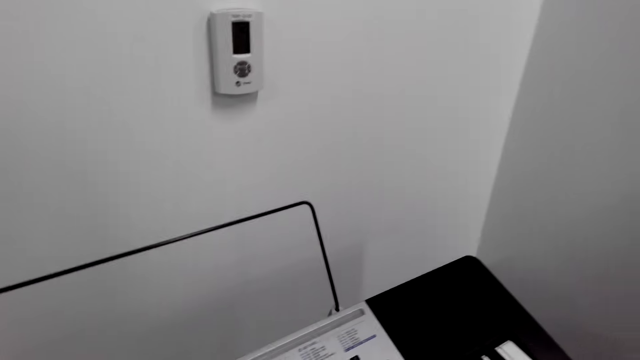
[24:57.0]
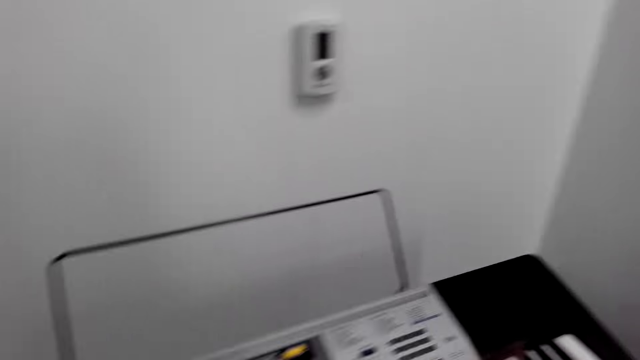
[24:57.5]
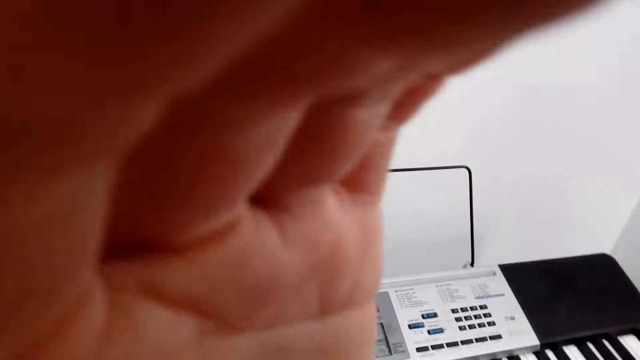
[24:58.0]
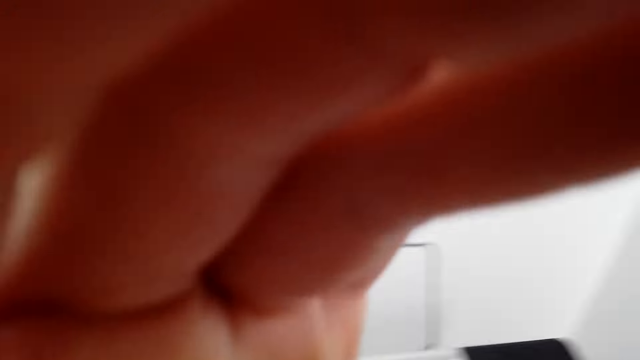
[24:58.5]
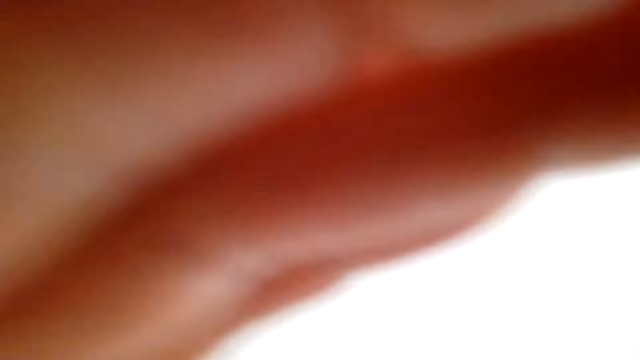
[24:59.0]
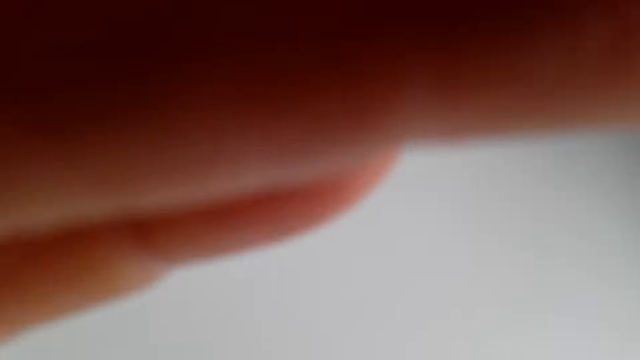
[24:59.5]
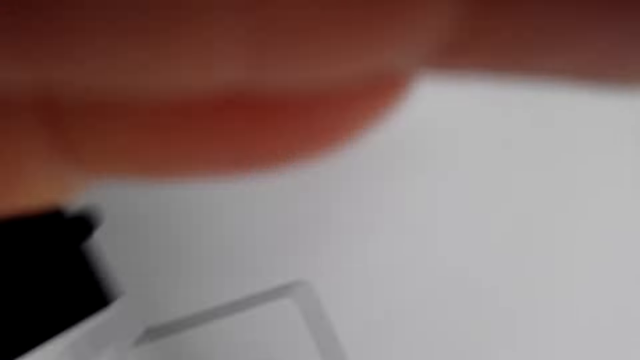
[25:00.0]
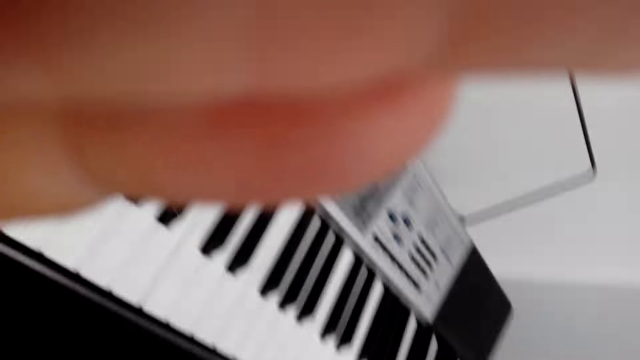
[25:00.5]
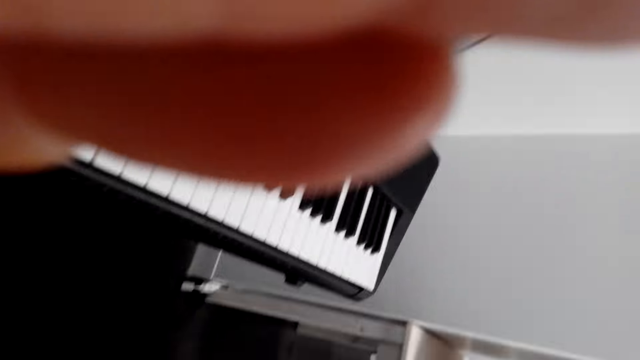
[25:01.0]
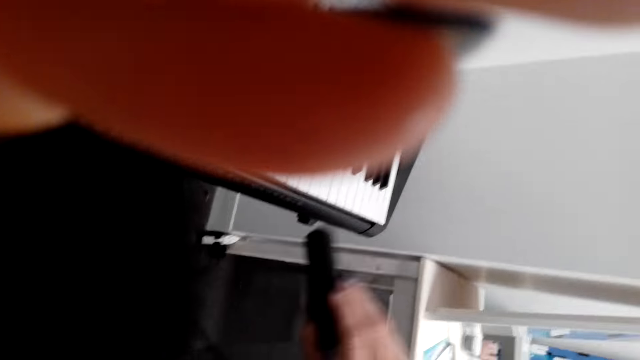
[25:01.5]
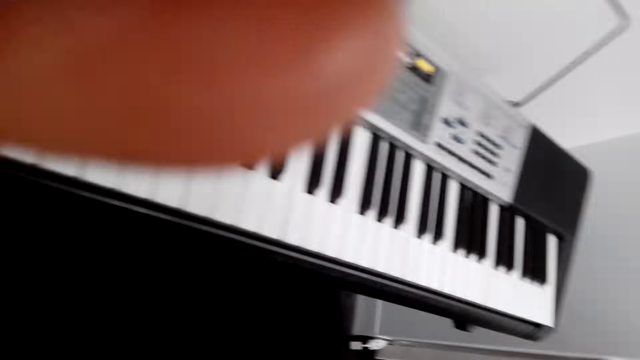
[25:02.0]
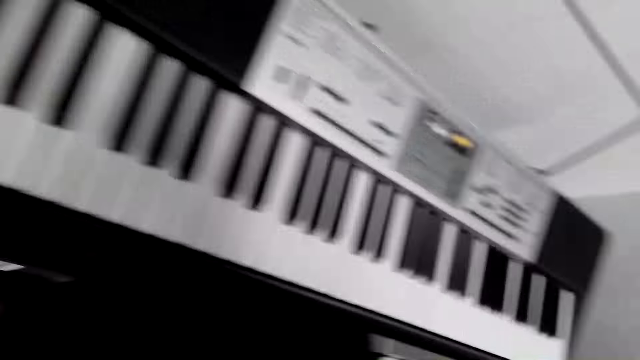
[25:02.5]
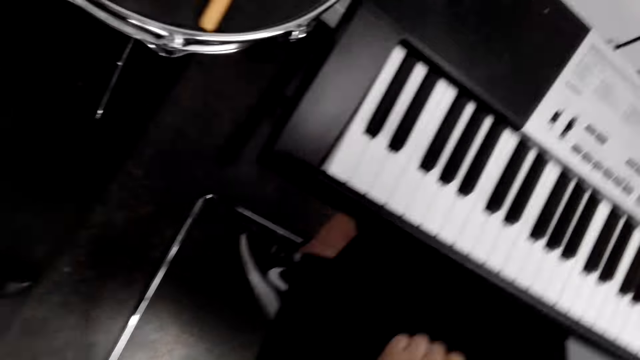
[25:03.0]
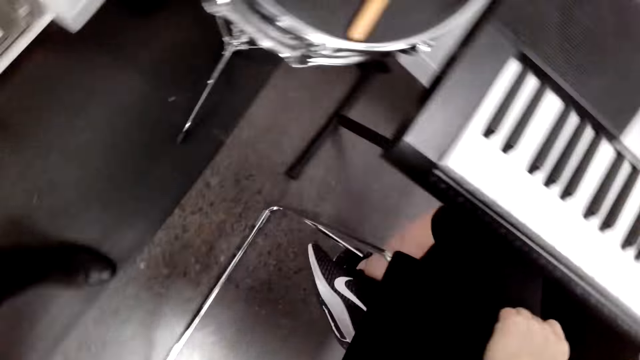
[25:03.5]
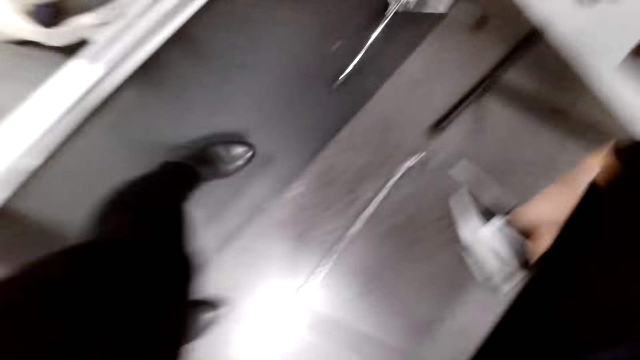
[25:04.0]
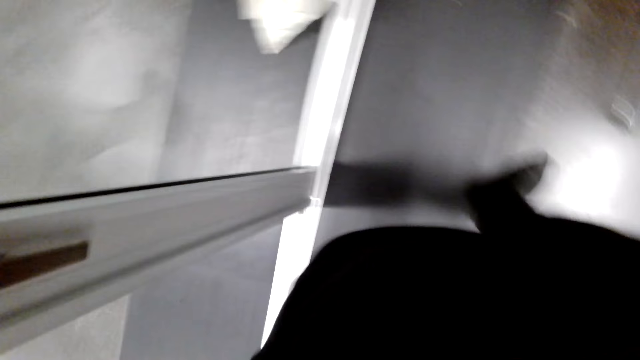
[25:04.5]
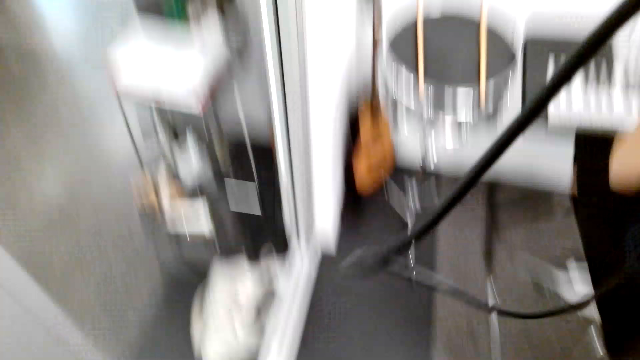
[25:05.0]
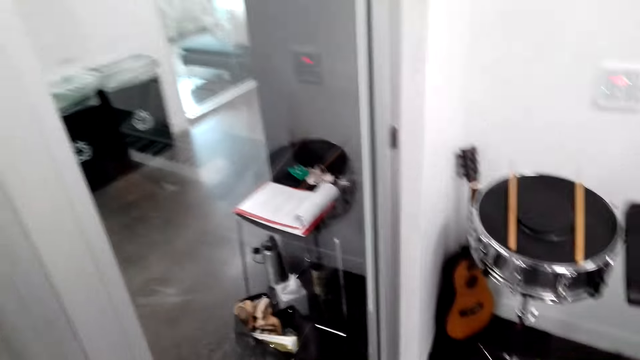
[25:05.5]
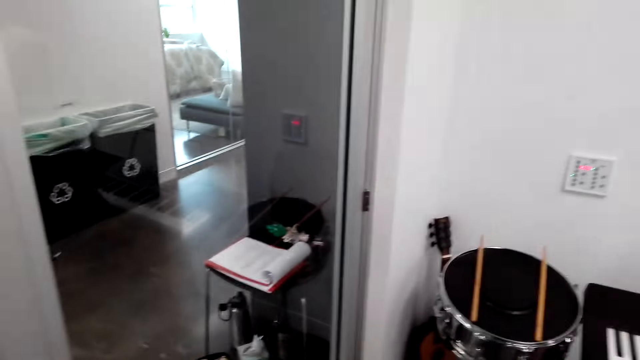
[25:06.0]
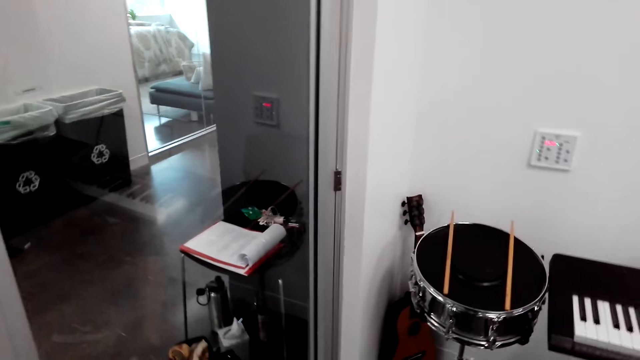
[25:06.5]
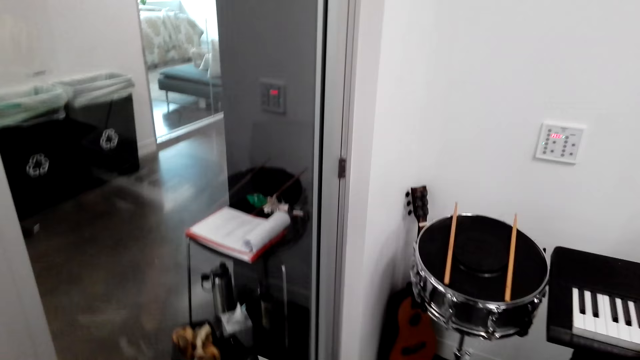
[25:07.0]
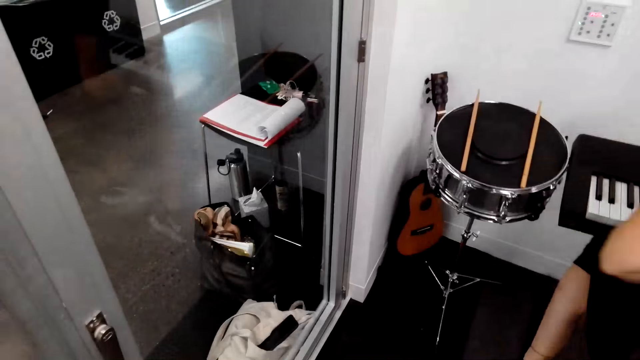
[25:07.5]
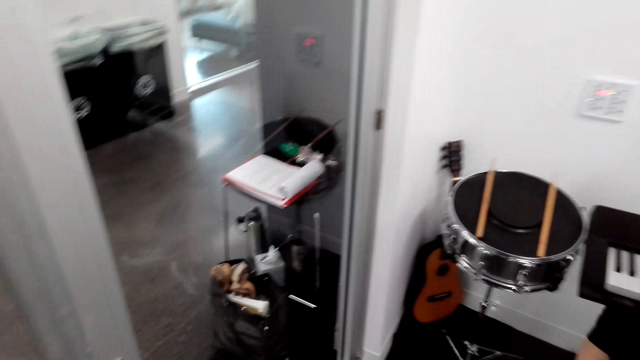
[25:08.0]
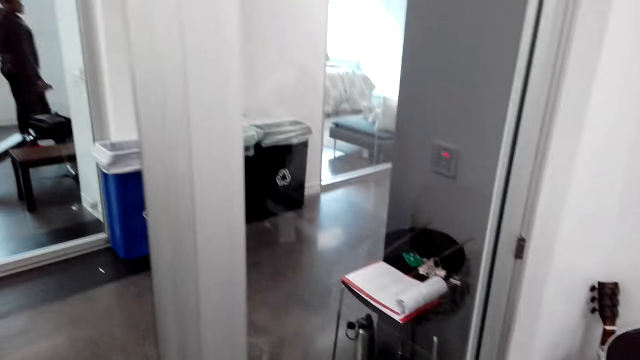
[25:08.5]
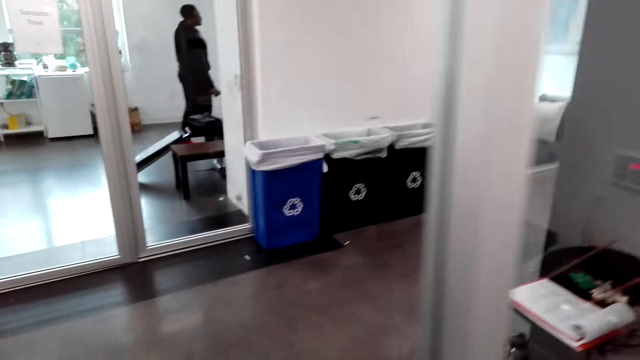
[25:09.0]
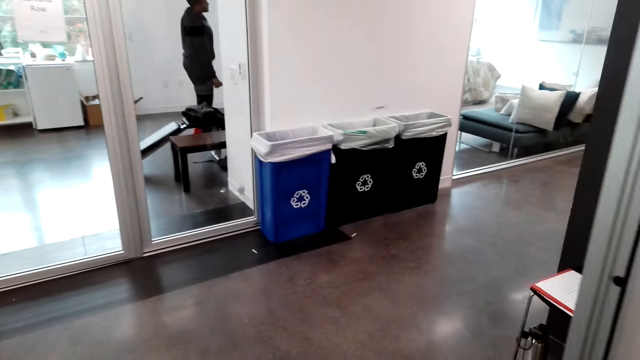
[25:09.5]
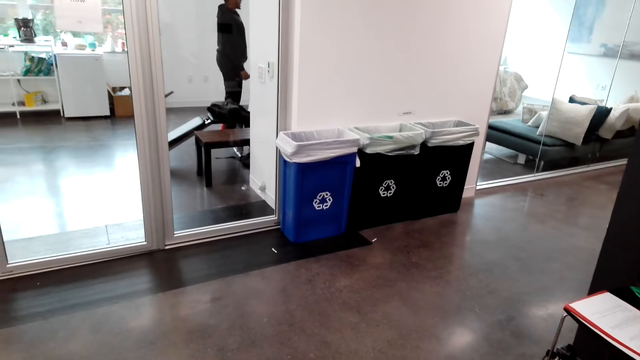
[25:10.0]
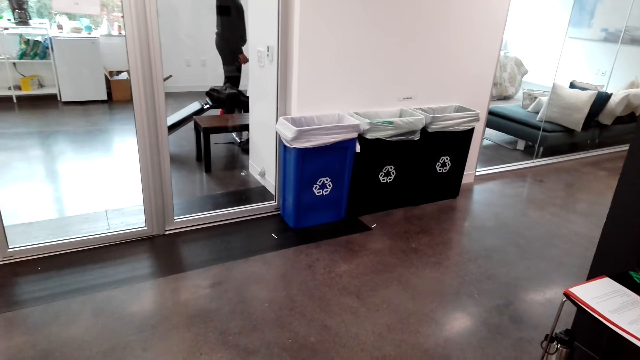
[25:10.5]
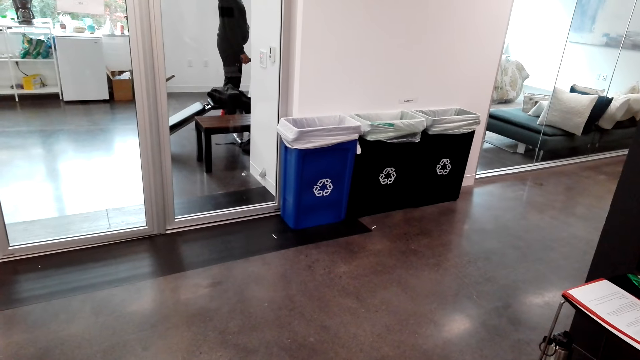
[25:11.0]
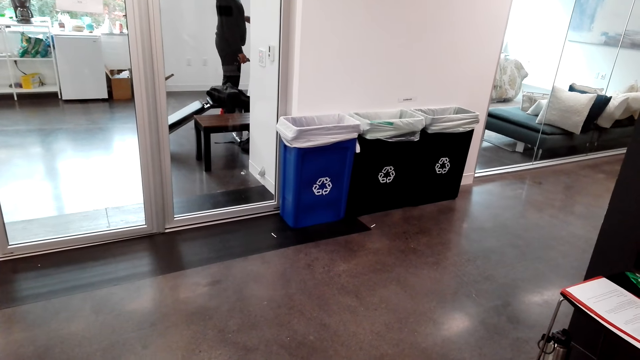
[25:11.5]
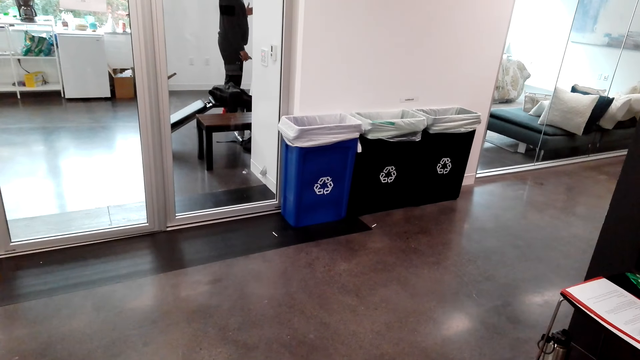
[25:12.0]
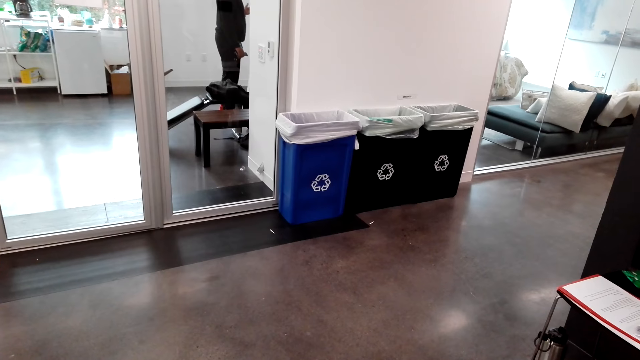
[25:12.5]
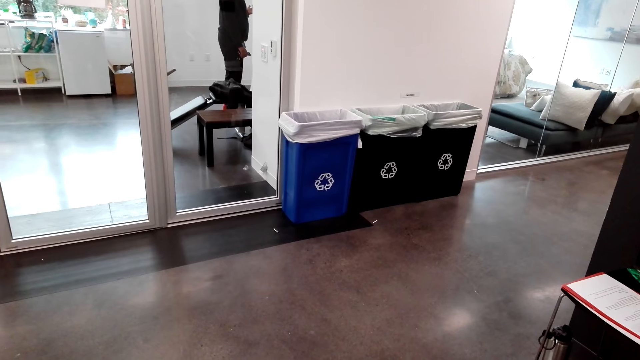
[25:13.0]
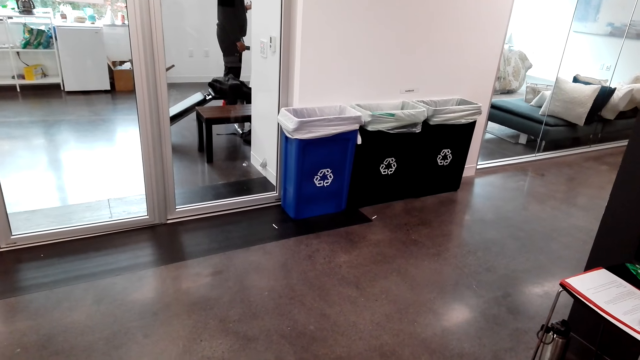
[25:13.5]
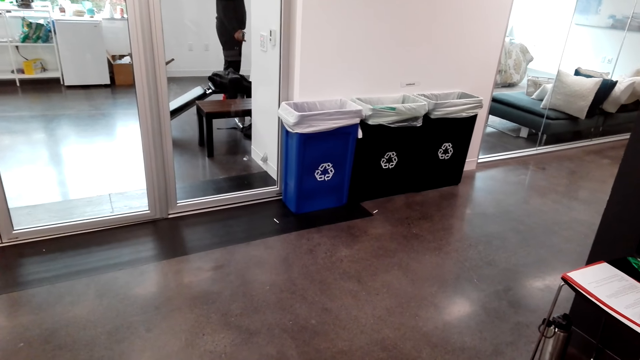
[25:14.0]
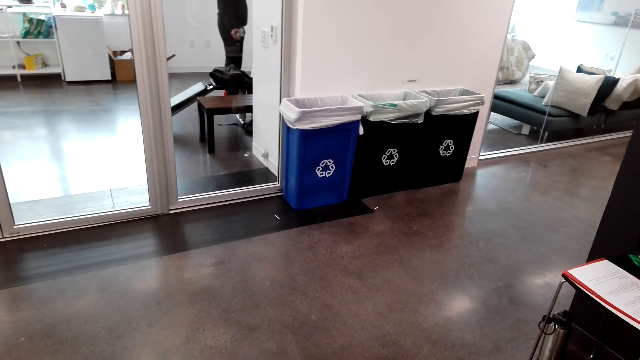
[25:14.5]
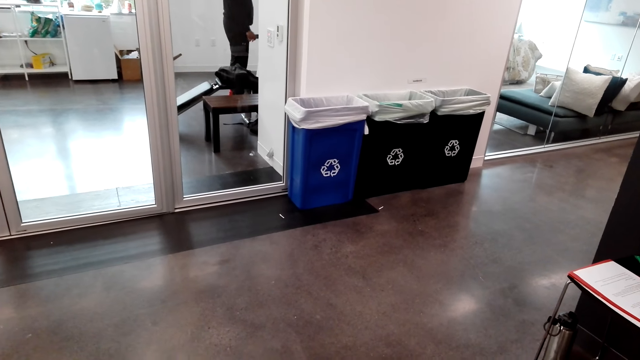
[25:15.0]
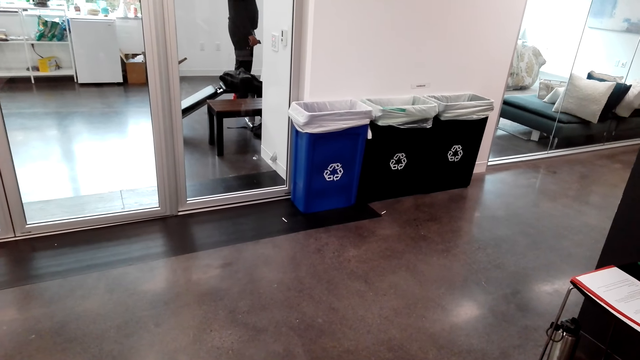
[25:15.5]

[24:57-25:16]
The camera wearer holds the camera. They raise a hand. They move about. They stop and look at the dustbins. They stand at a point.
